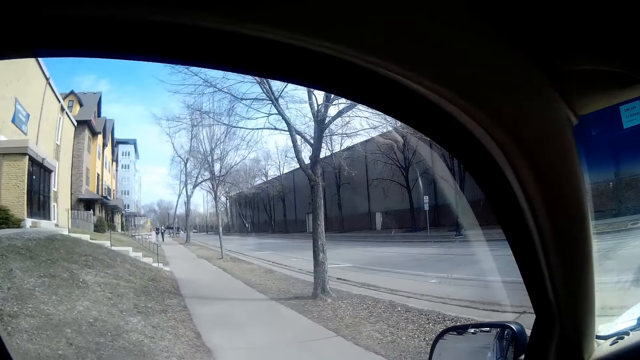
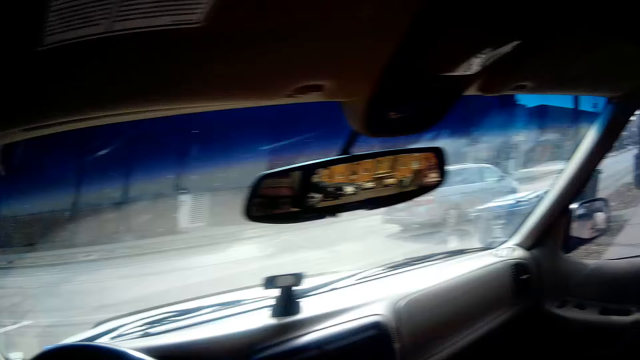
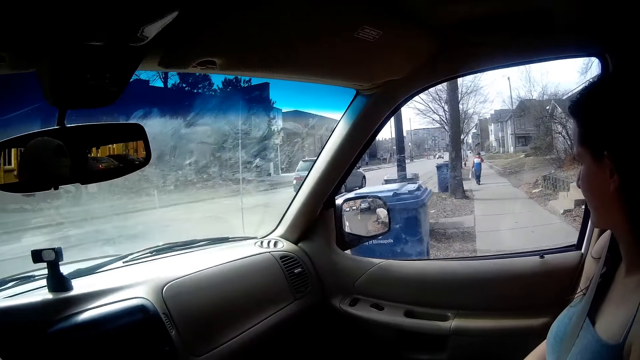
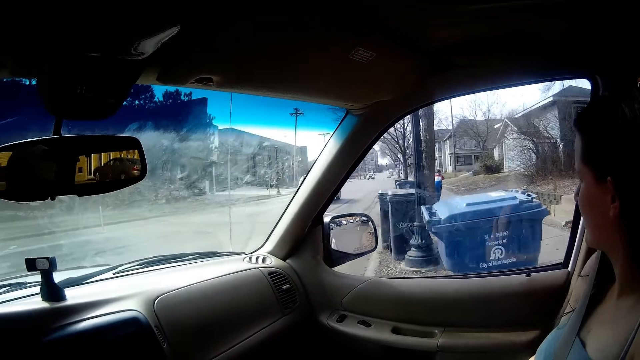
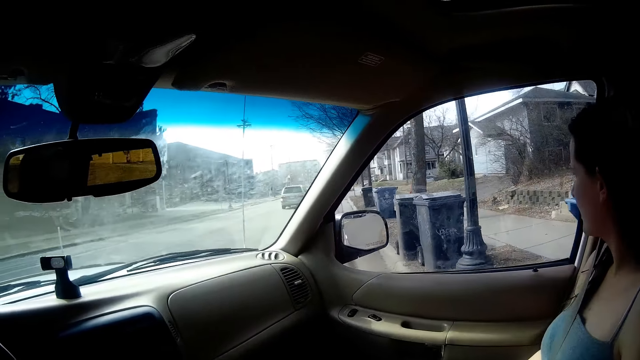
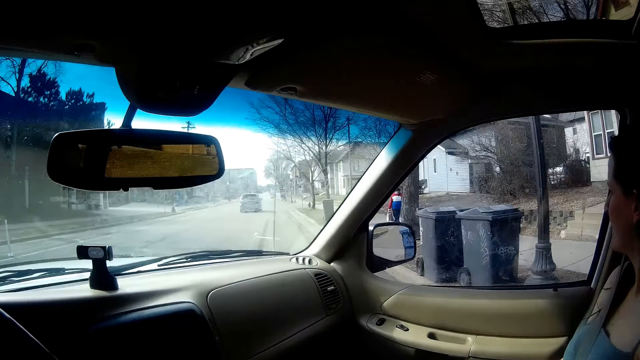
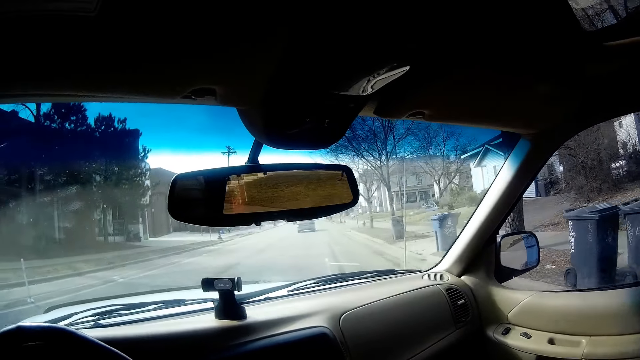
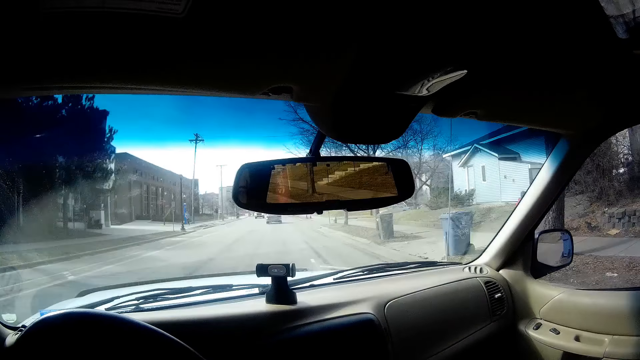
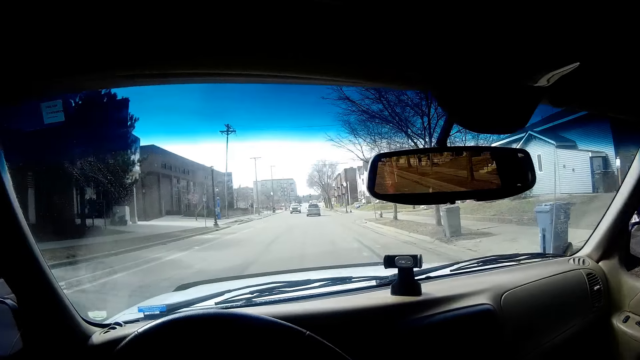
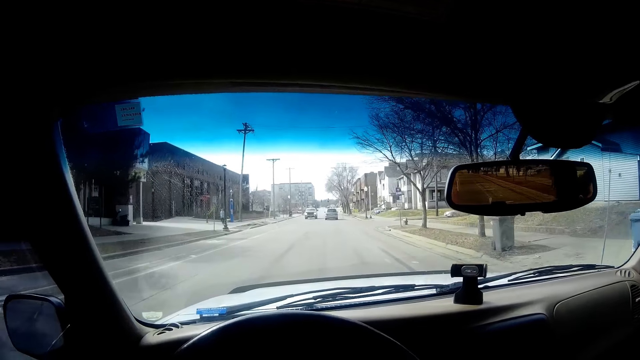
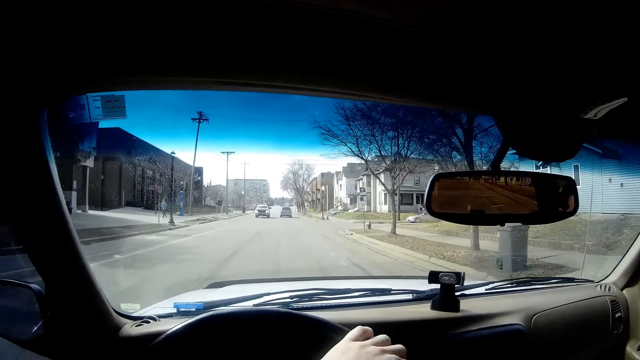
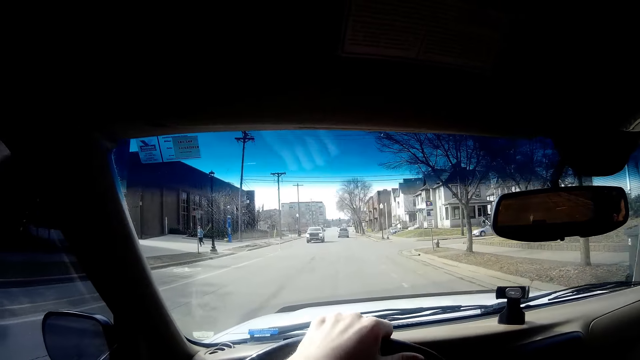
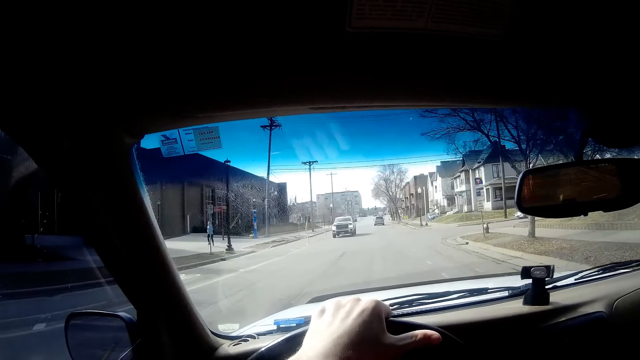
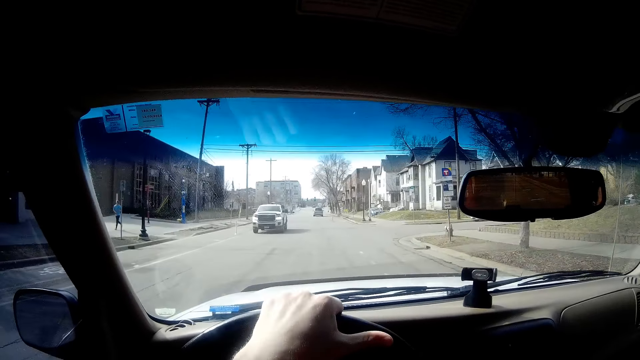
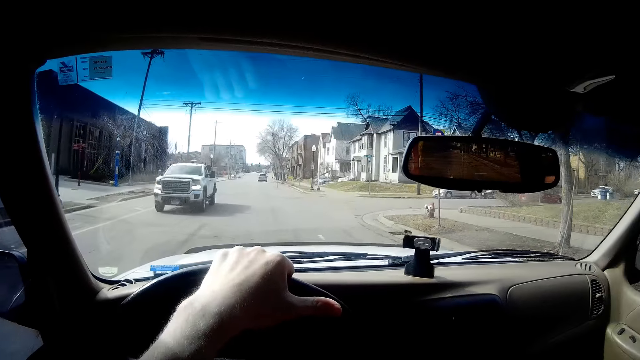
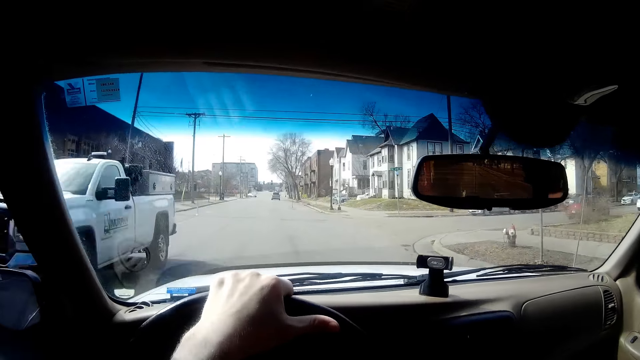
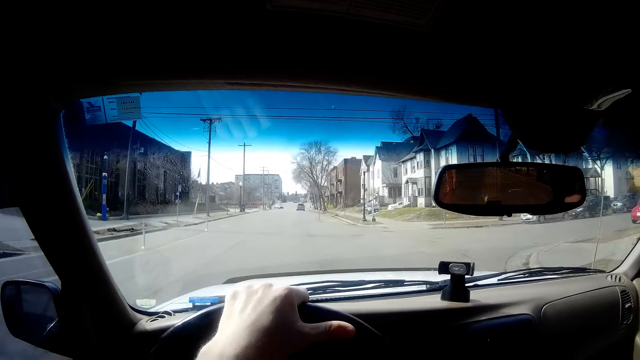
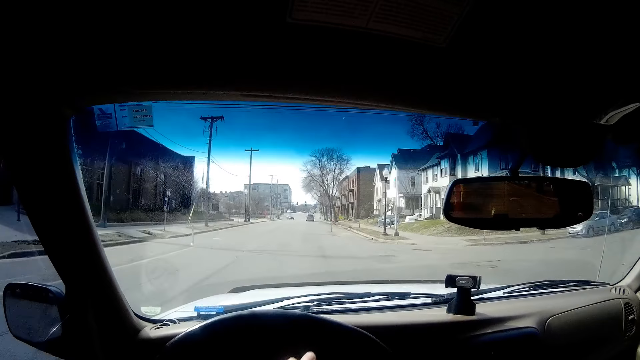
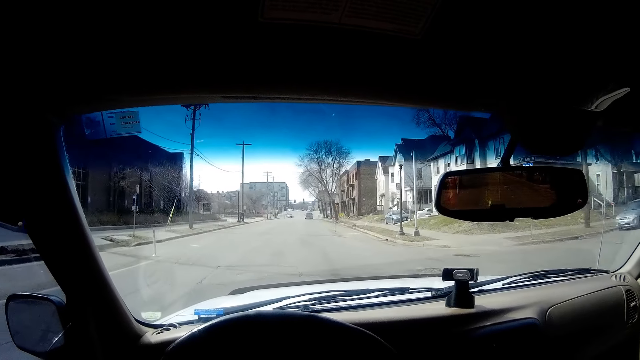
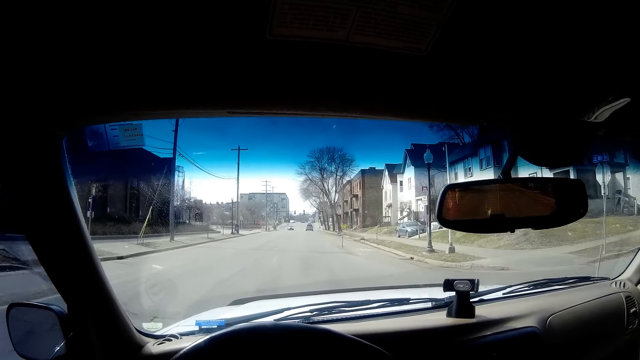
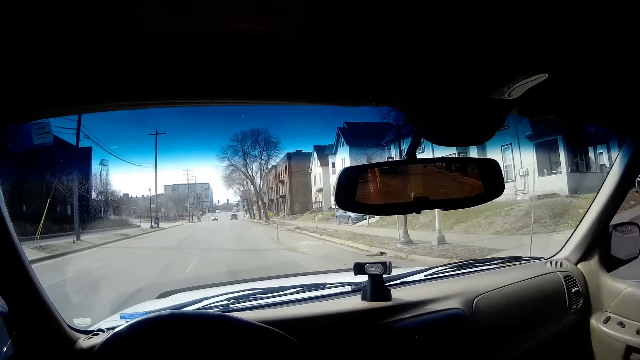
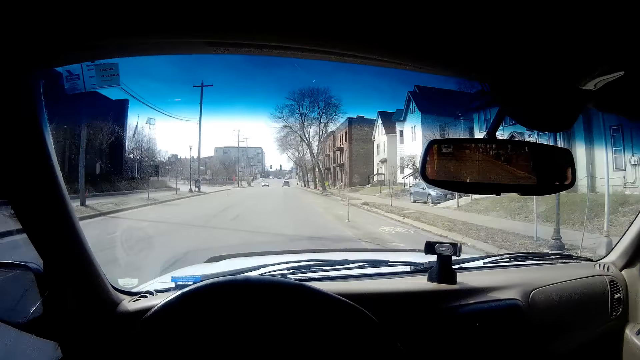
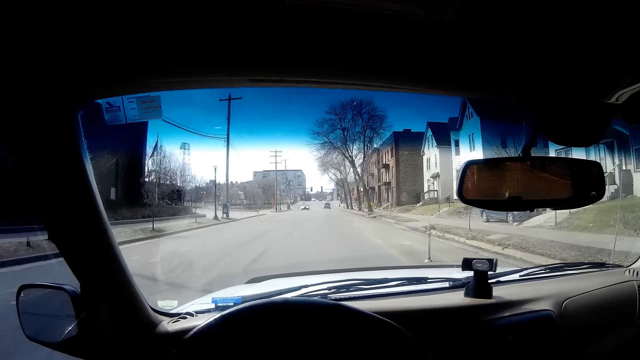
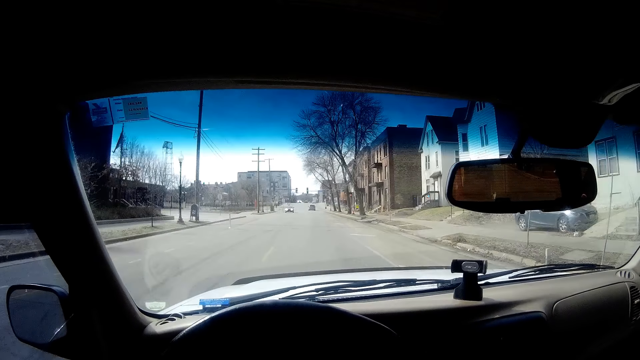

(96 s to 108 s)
A car drives past the camera wearer. The camera wearer looks at the other side. They drive the car. They look at the front view.

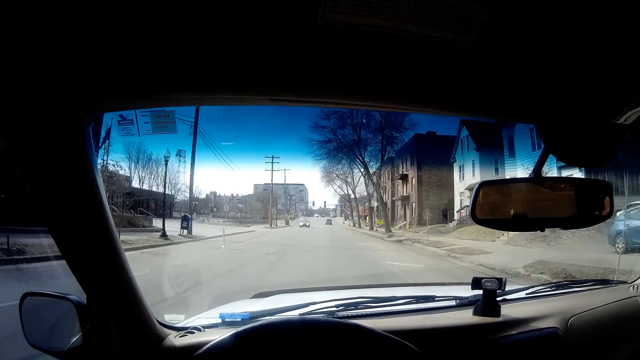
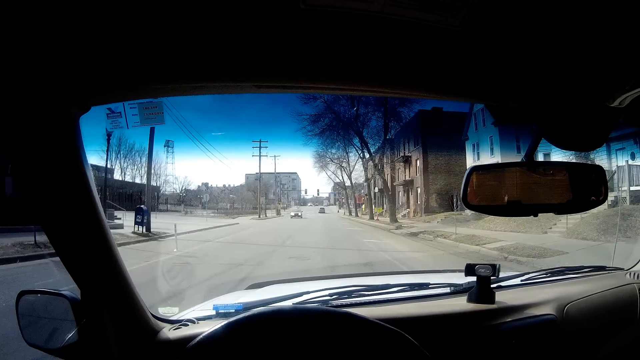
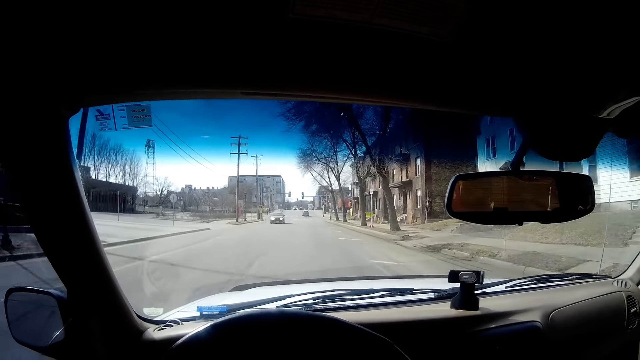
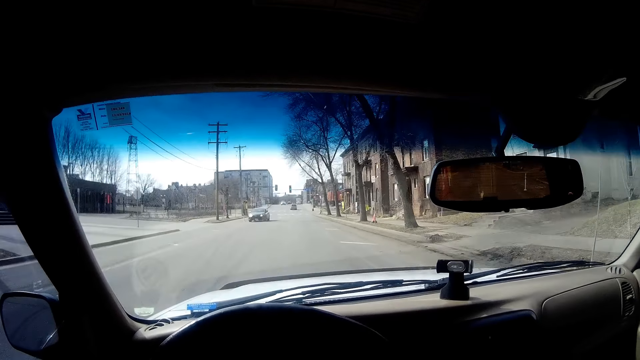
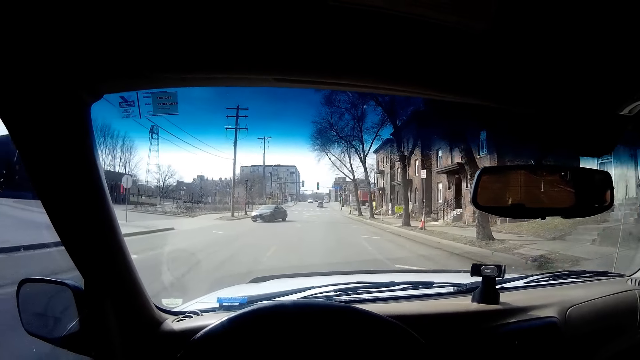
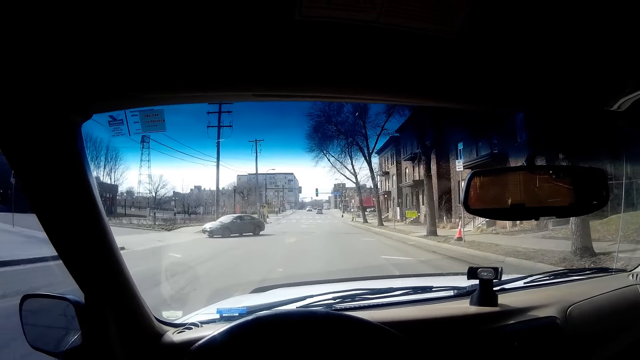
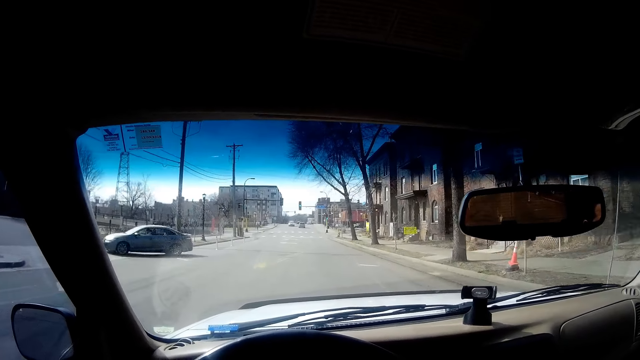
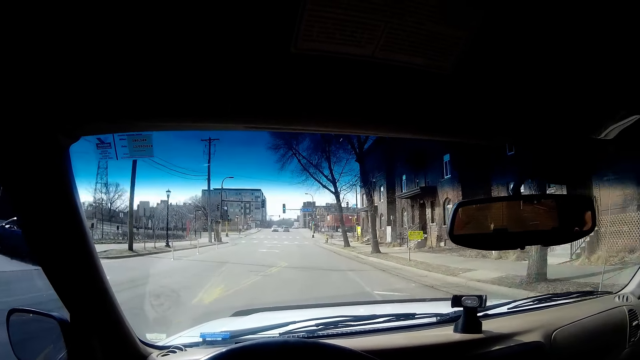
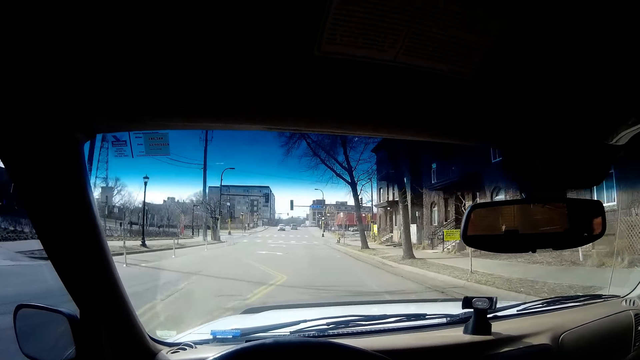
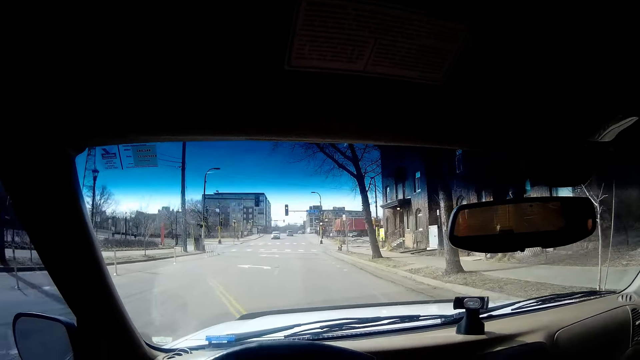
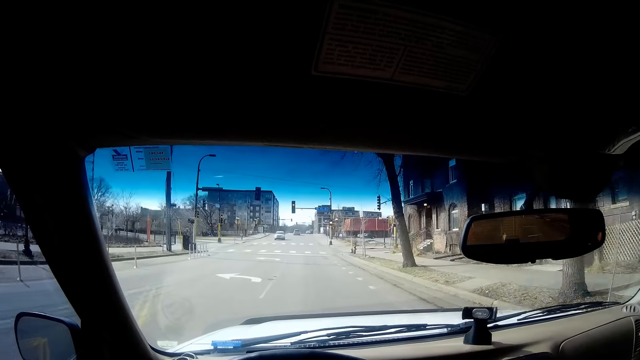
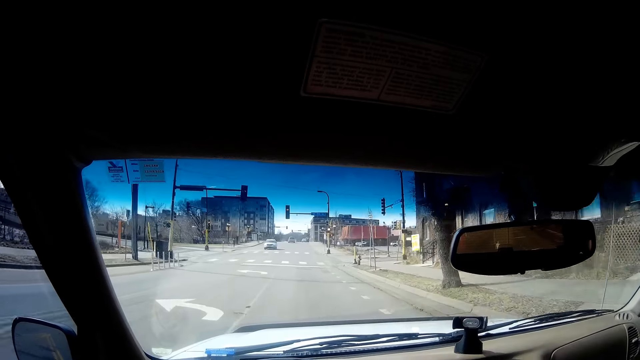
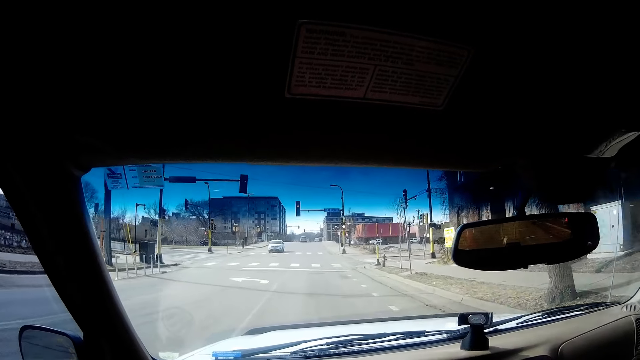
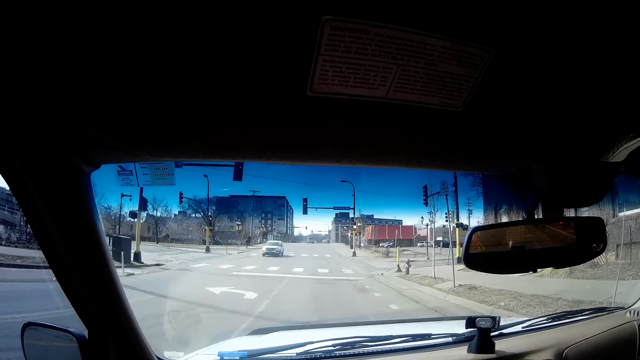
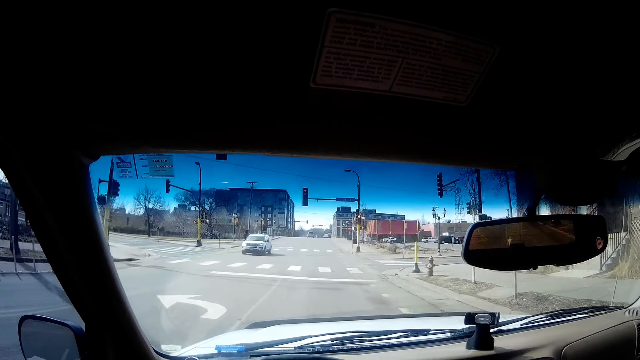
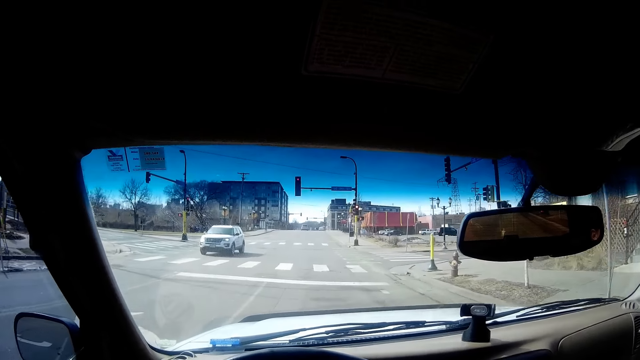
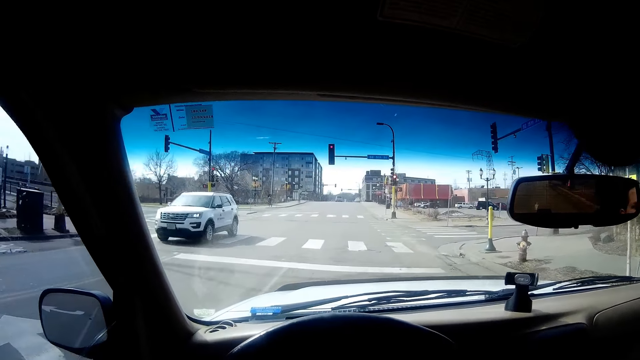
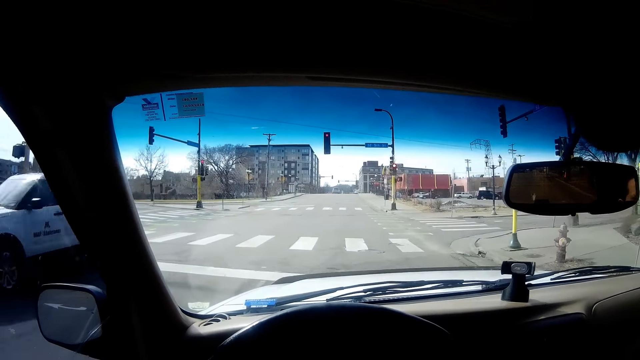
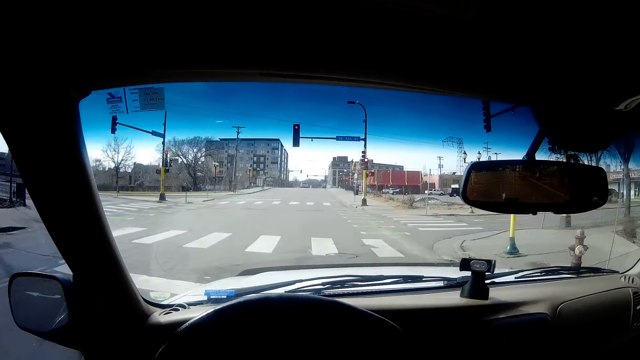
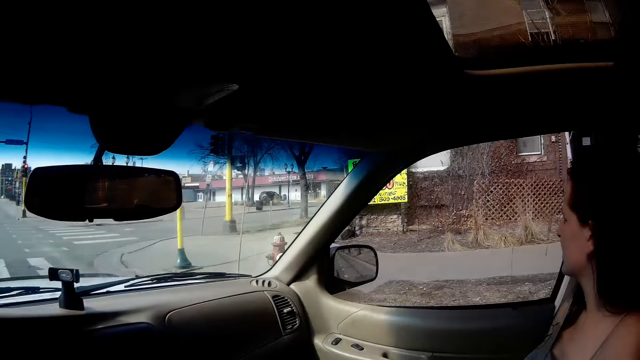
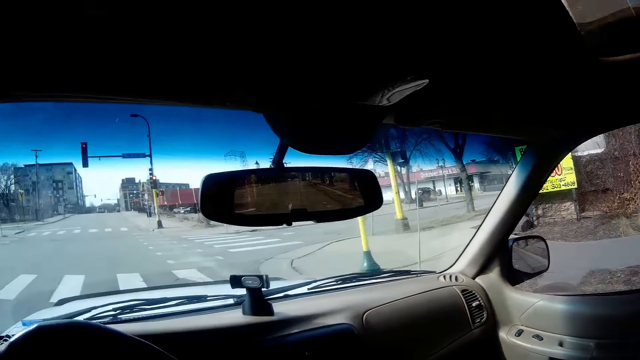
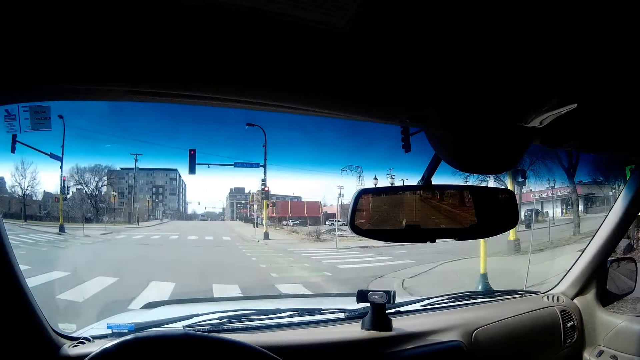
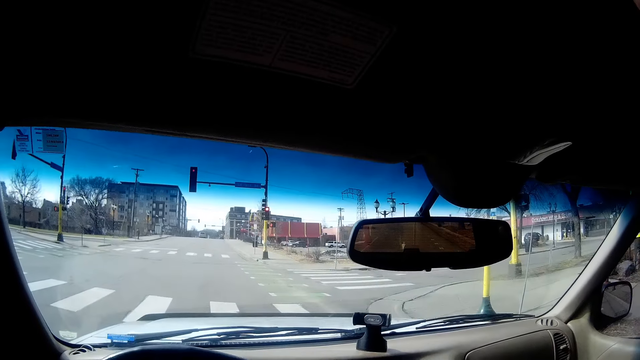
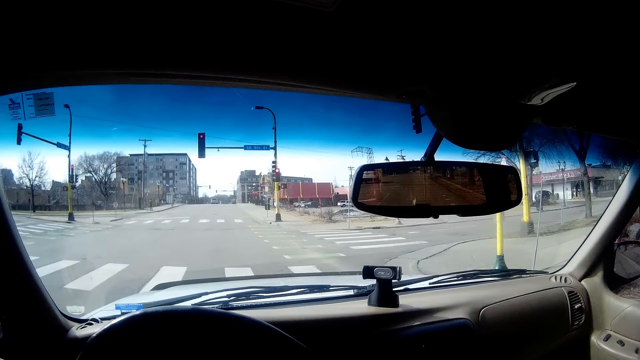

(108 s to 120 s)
The camera wearer looks at the other side. They stop the car at a traffic light. They look at the front view.
